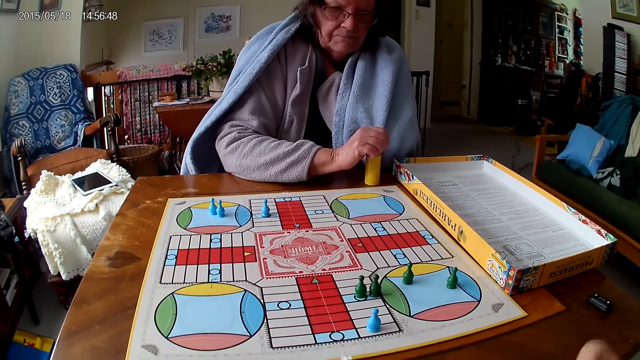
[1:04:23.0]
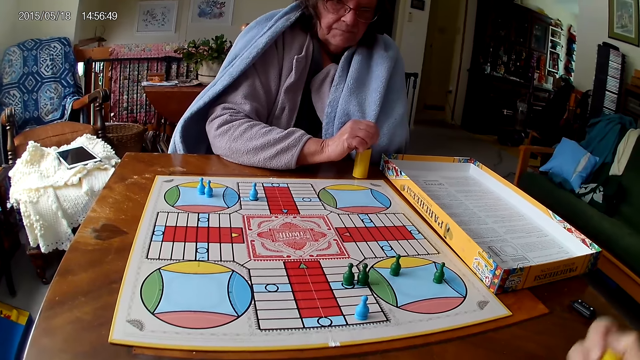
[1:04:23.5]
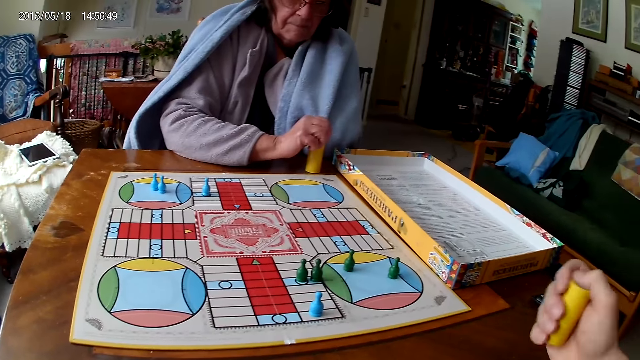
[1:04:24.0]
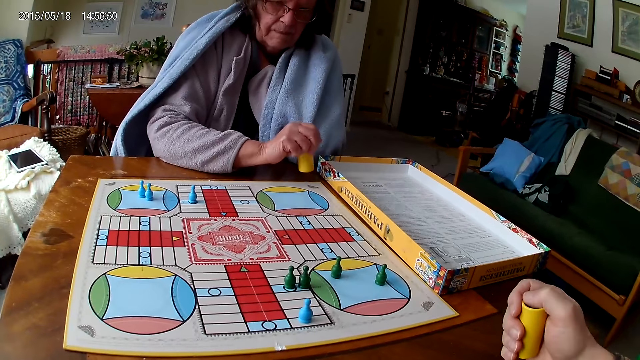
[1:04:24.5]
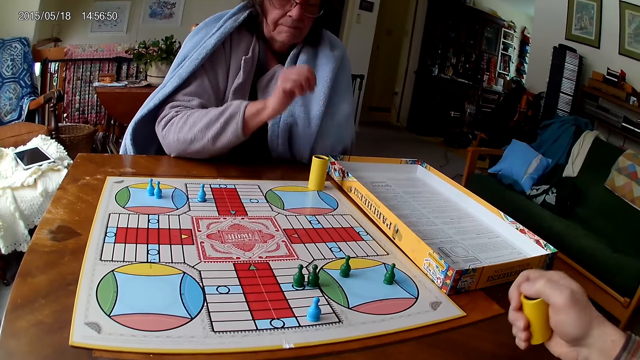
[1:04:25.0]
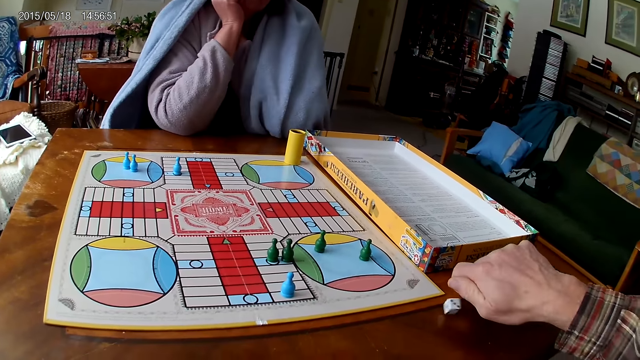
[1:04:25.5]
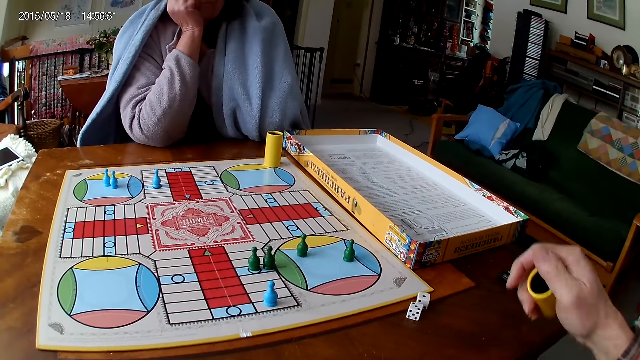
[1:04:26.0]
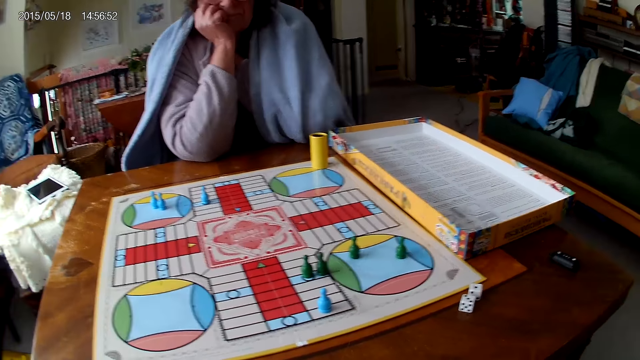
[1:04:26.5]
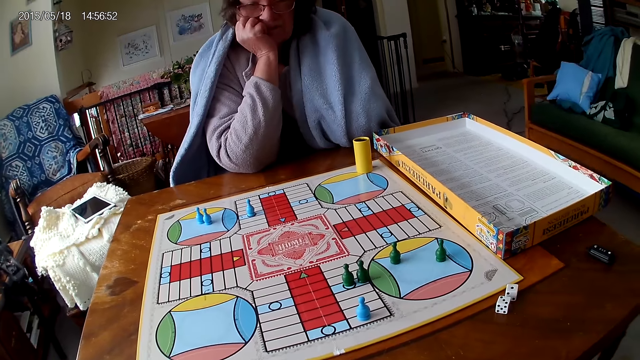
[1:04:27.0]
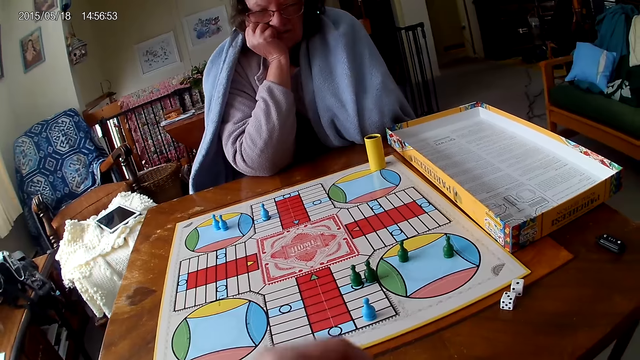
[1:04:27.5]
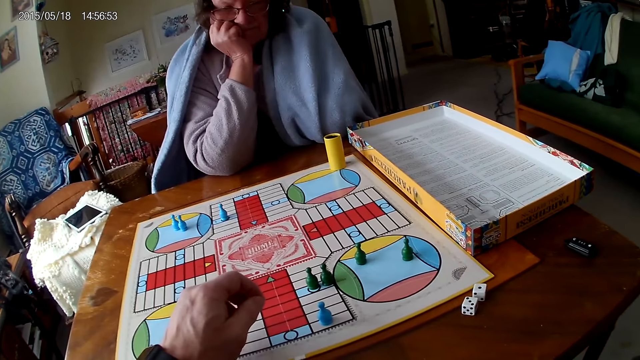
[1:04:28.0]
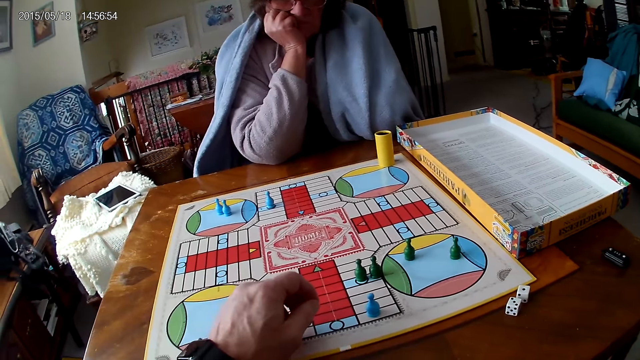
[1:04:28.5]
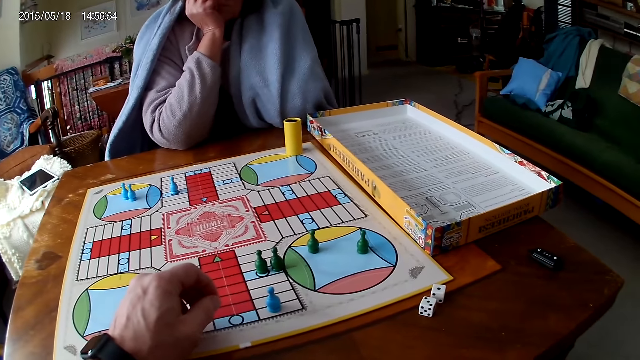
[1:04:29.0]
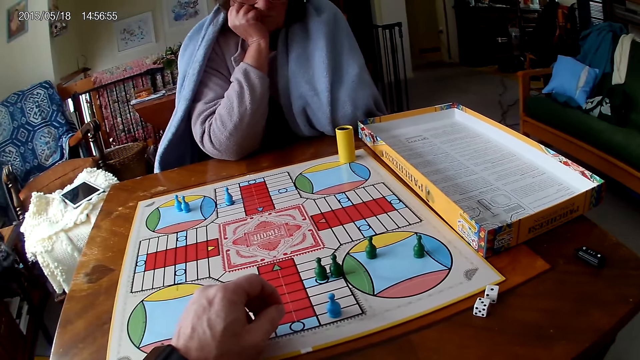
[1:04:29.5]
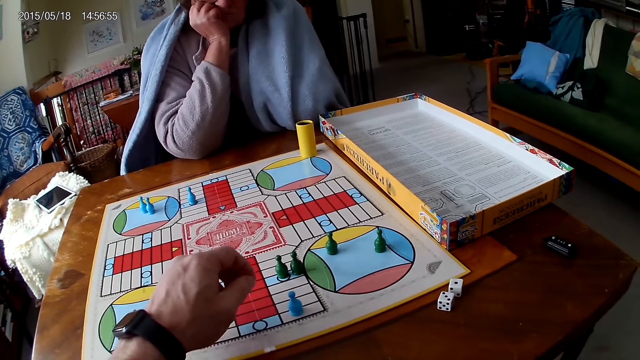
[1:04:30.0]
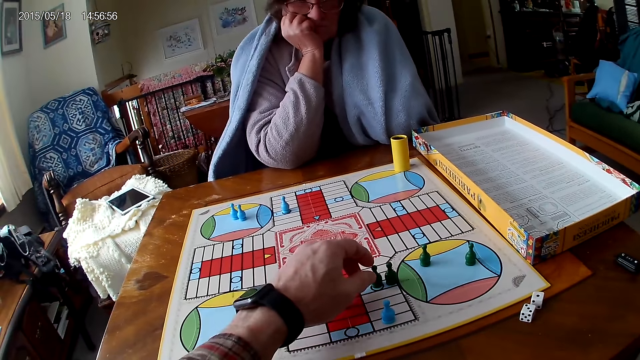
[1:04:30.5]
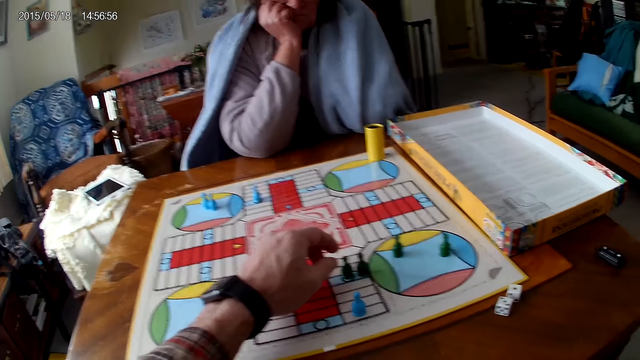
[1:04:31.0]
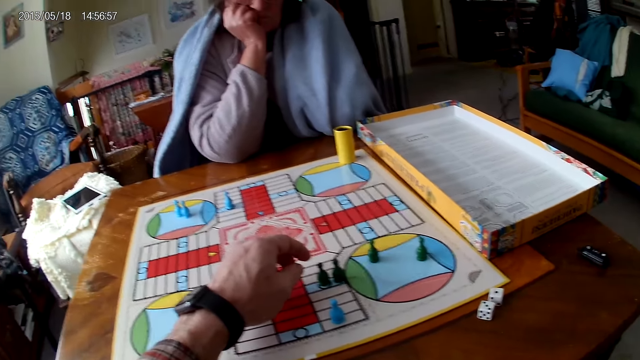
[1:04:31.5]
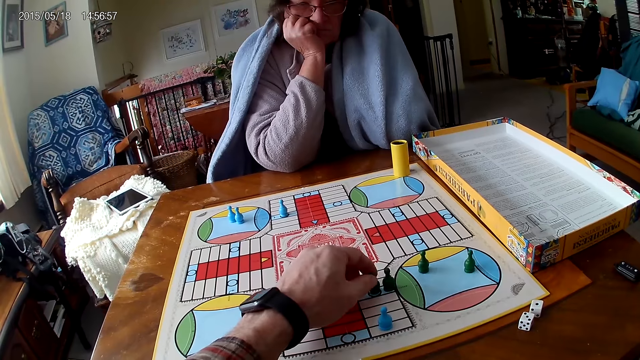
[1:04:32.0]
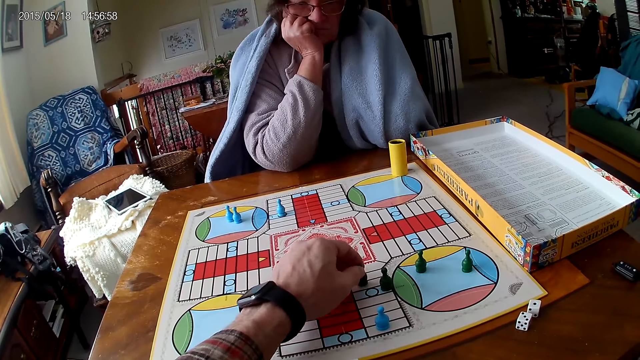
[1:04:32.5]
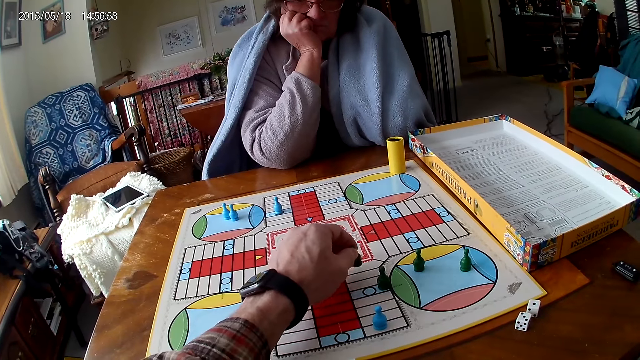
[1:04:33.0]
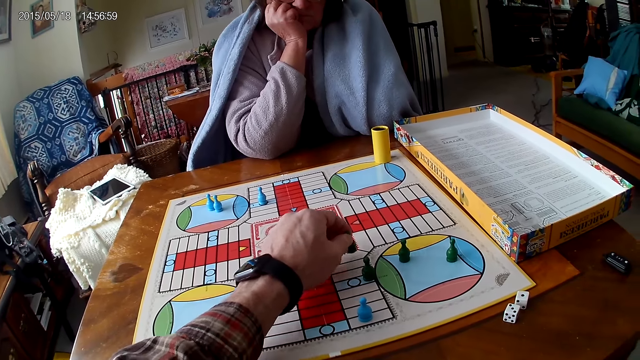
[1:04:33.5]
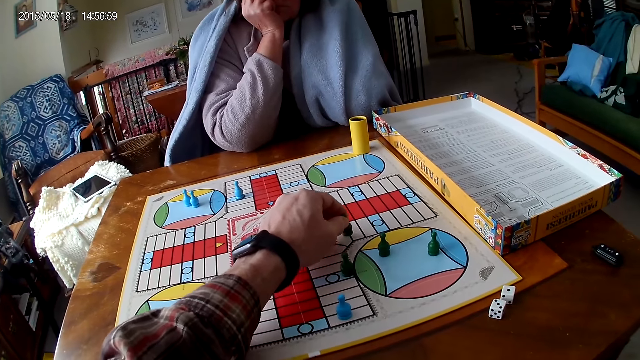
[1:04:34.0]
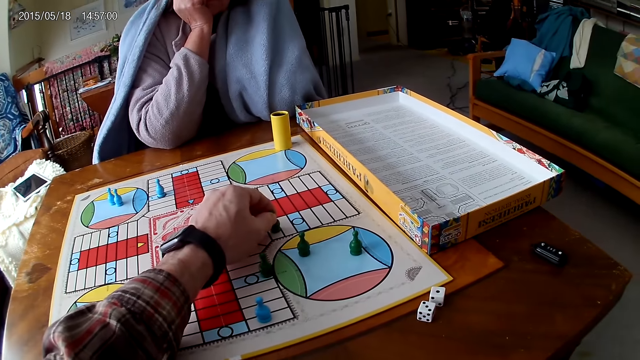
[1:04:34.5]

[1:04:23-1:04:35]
The woman puts the dice in the dice cup on the table with her right hand. The camera wearer shakes the dice cup in his right hand. He pours the dice in the dice cup on the table with his right hand and throws the dice. The woman holds her chin. The camera wearer counts the tiles on the ludo game on the table with ludo tokens in his right hand. He moves the pawn.

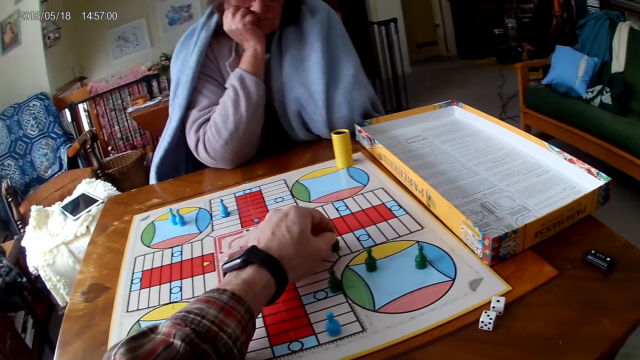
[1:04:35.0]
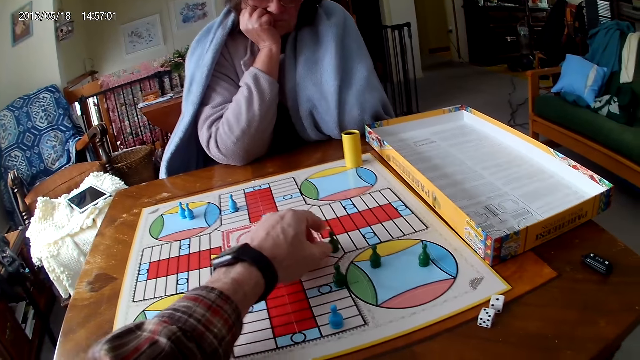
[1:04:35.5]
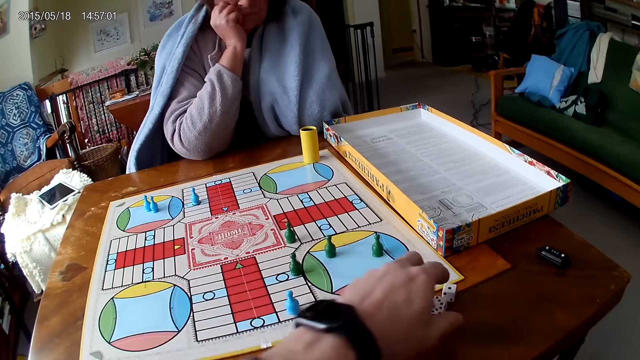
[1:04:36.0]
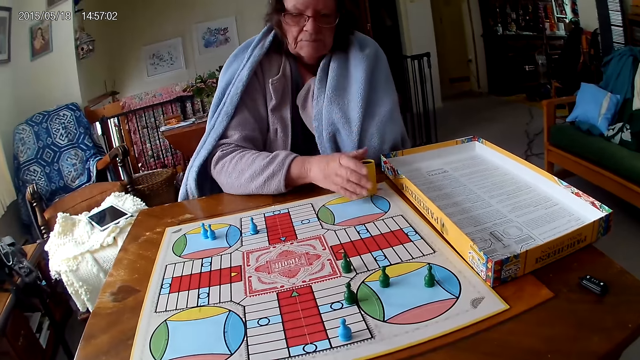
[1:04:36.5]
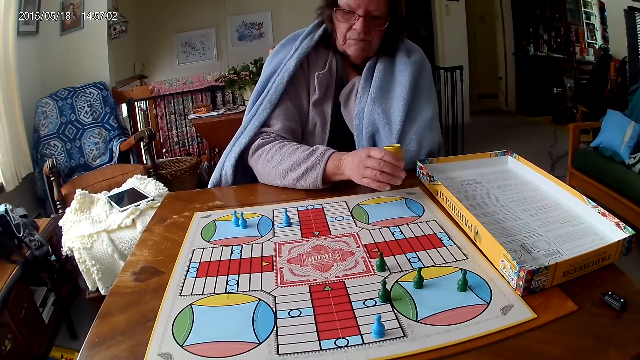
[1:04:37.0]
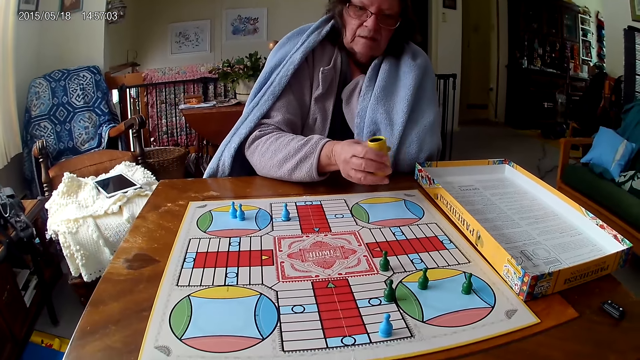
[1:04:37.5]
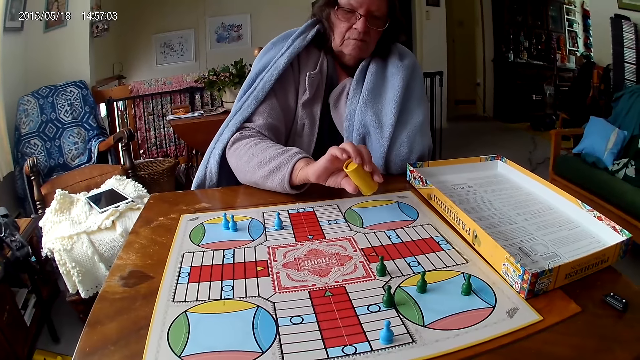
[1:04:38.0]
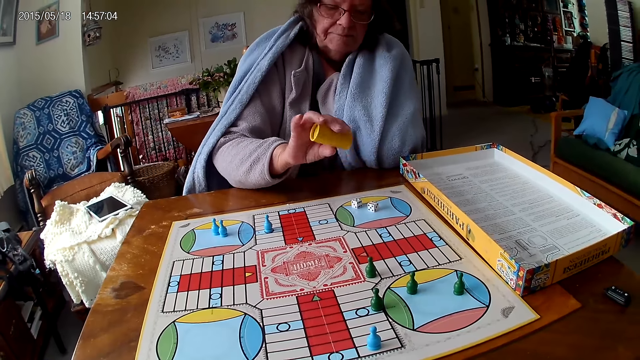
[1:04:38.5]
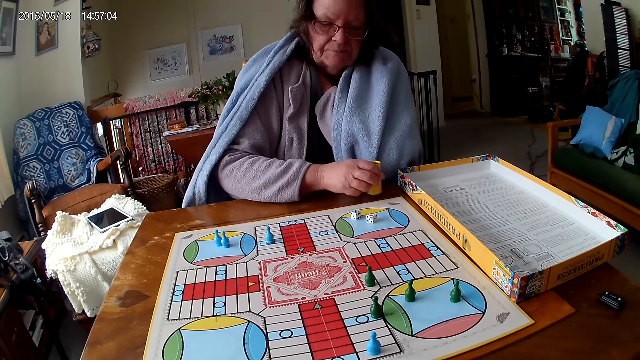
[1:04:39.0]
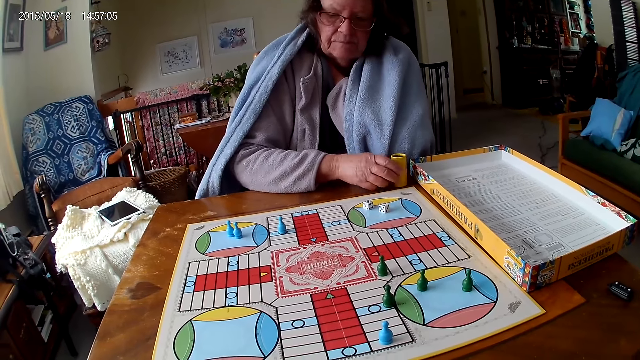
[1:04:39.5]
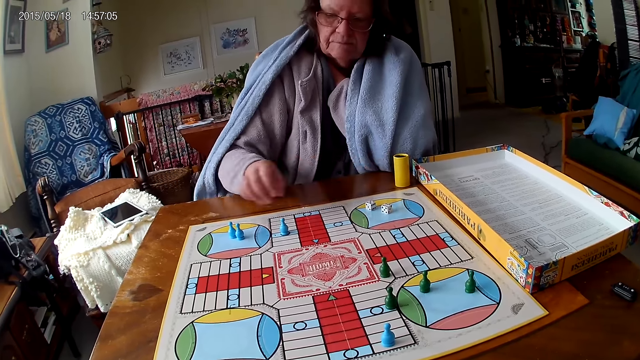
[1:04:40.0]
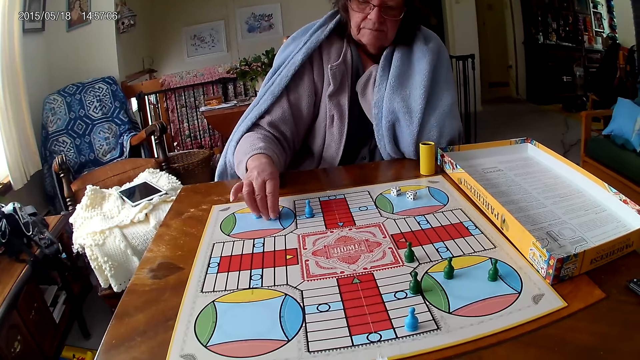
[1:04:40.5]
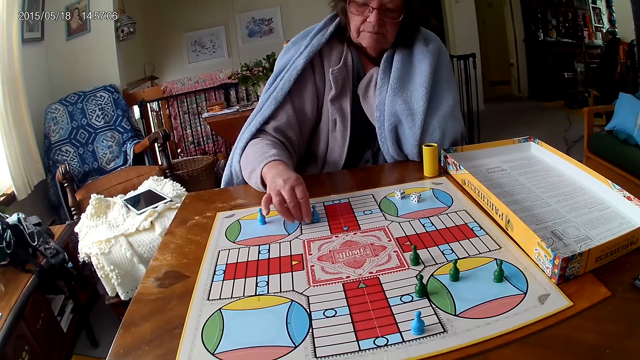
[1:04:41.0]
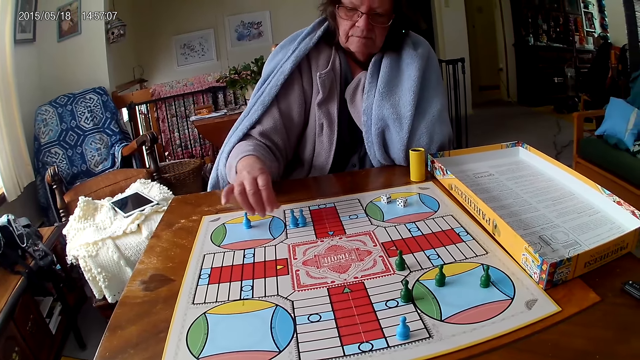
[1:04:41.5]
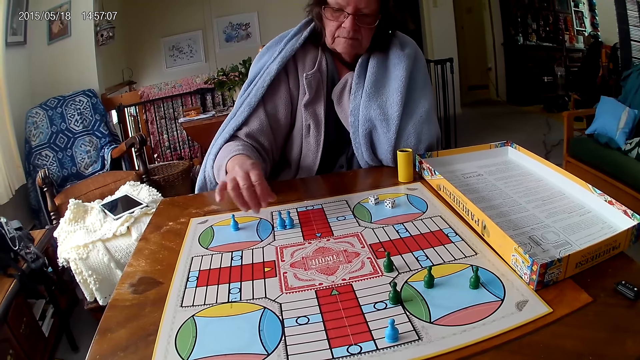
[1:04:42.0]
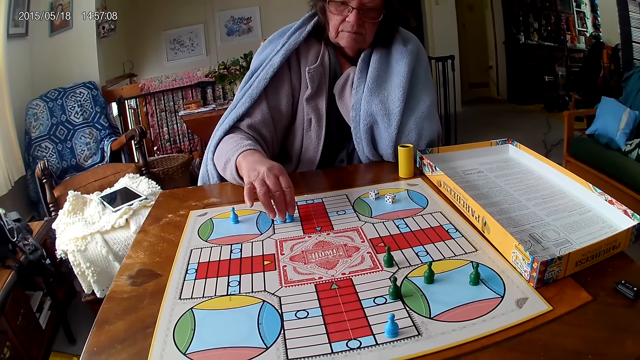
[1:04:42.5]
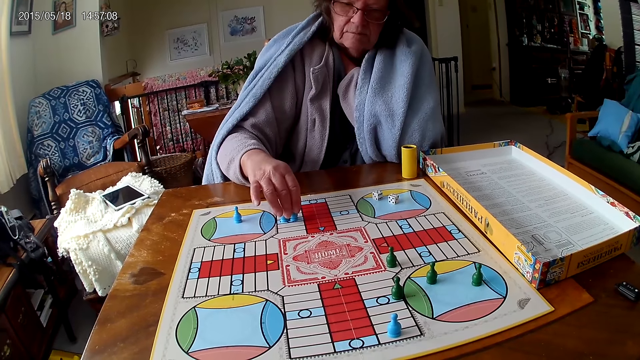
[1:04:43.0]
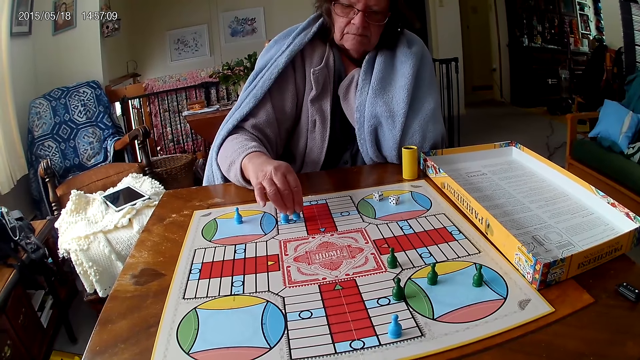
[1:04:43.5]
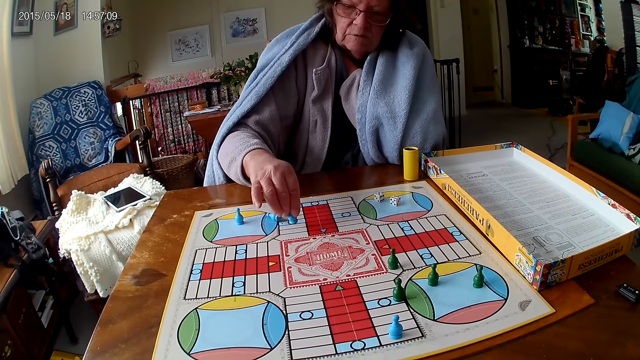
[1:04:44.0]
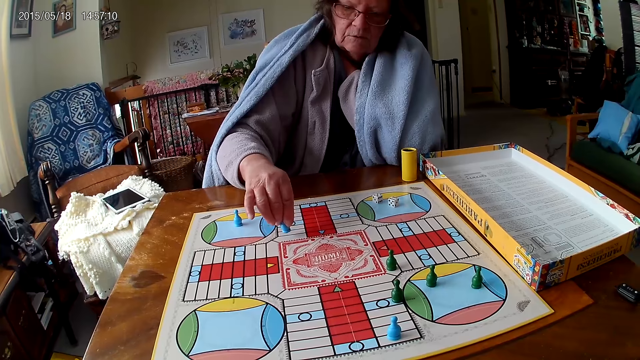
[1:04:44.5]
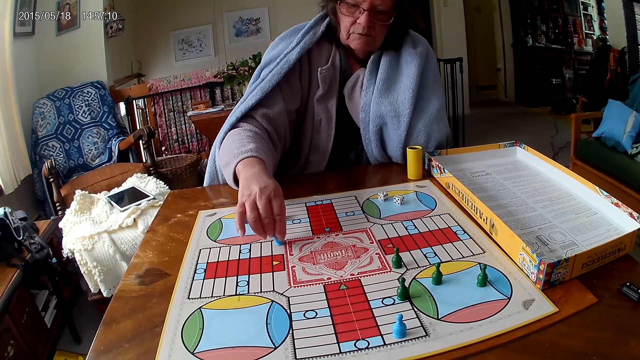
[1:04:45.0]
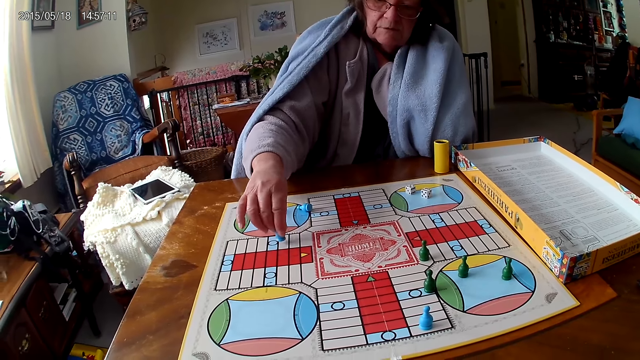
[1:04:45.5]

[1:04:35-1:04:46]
The camera wearer packs the dice on the table with his left hand and picks the dice. The woman picks the dice cup from the table with her right hand. The woman shakes the dice cup in her right hand. The woman pours the dice in the dice cup on the ludo game with her right hand and throws the dice on the board. The woman drops the dice cup on the table with her right hand. The woman moves the ludo token on the ludo game with her right hand. The woman counts the tiles on the ludo game on the table with ludo tokens in her right hand.
